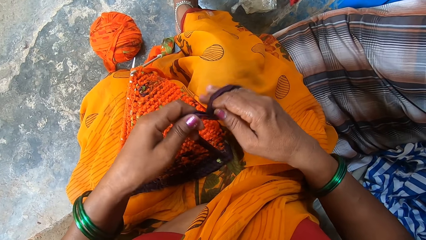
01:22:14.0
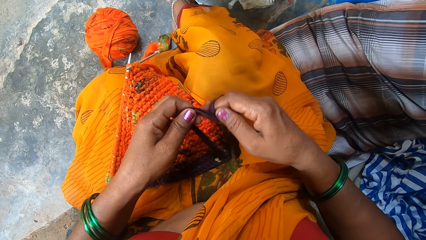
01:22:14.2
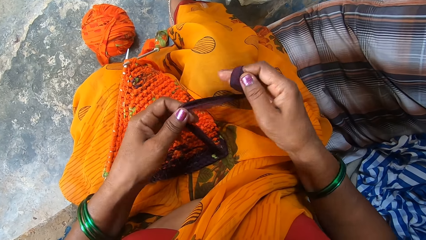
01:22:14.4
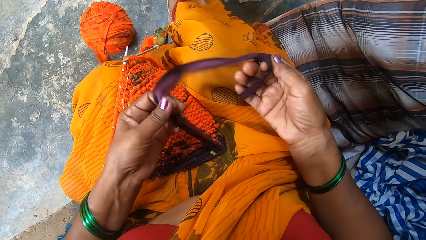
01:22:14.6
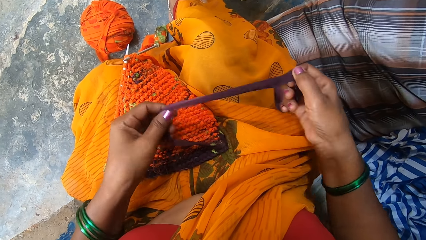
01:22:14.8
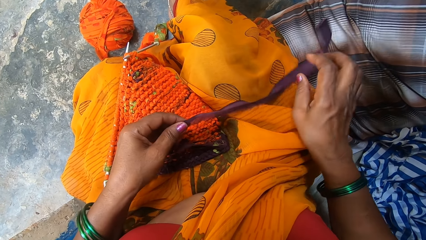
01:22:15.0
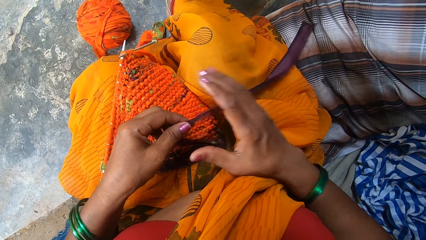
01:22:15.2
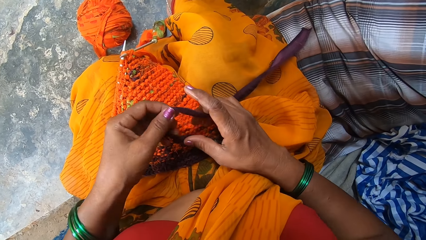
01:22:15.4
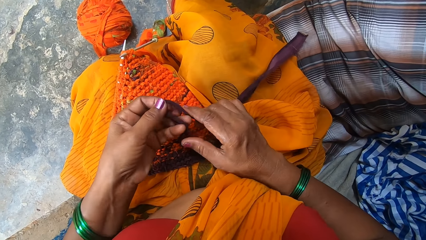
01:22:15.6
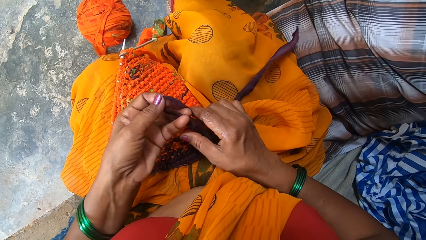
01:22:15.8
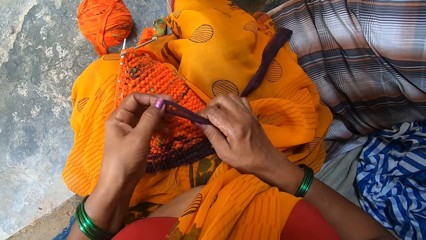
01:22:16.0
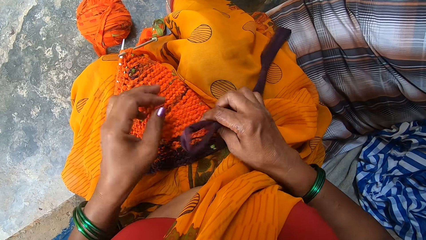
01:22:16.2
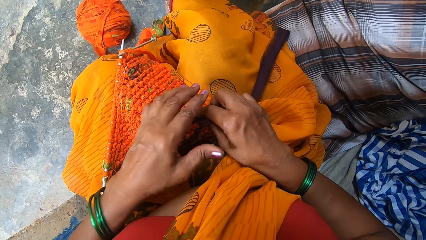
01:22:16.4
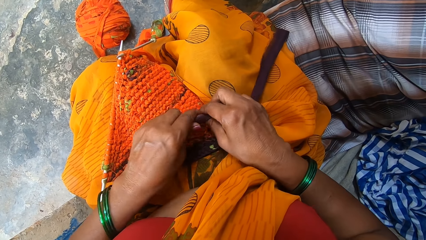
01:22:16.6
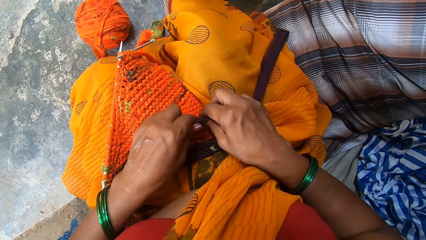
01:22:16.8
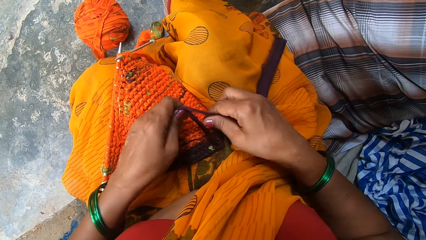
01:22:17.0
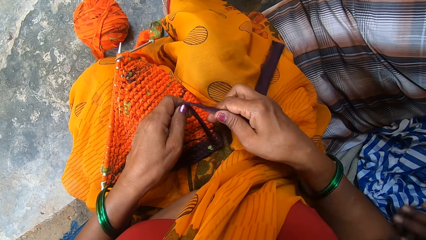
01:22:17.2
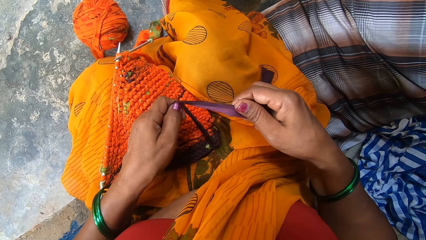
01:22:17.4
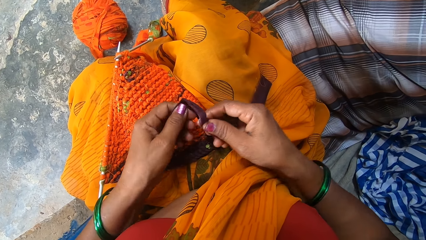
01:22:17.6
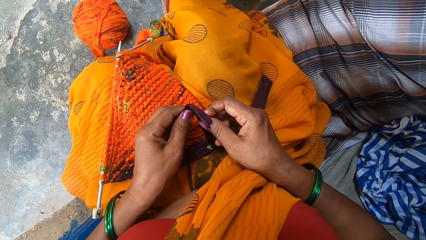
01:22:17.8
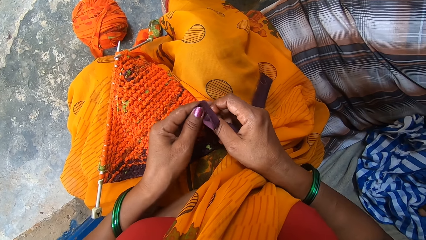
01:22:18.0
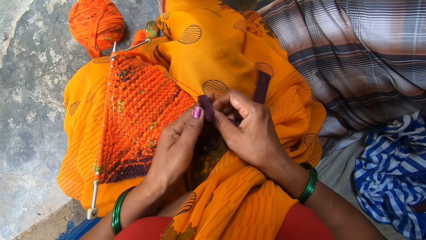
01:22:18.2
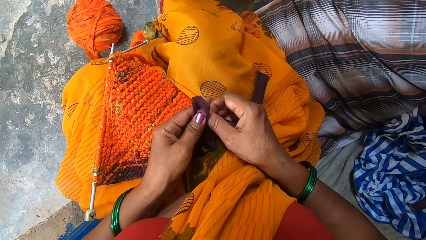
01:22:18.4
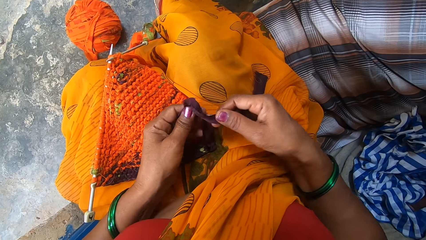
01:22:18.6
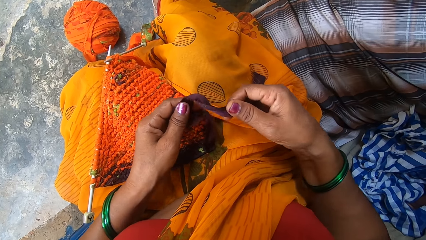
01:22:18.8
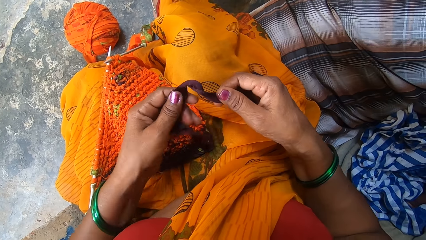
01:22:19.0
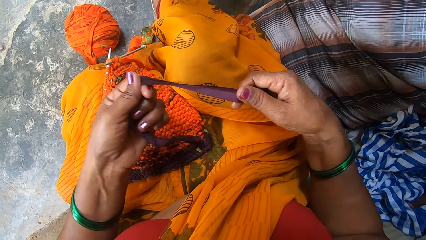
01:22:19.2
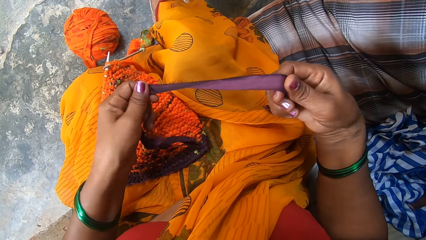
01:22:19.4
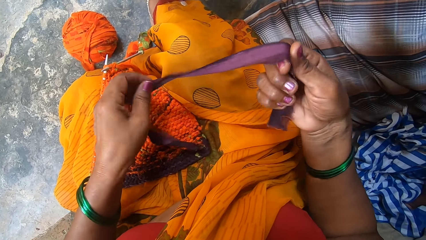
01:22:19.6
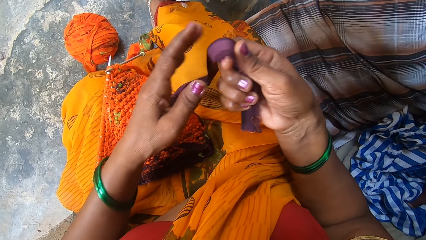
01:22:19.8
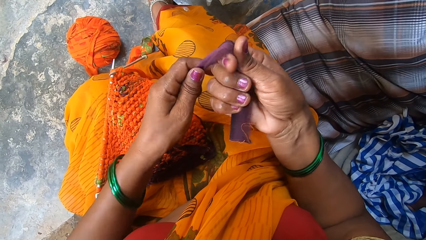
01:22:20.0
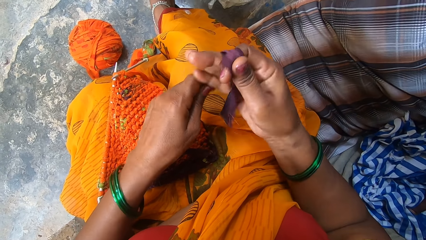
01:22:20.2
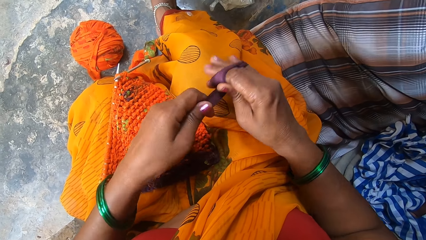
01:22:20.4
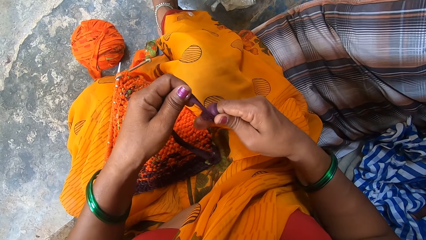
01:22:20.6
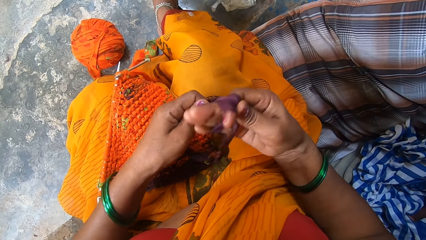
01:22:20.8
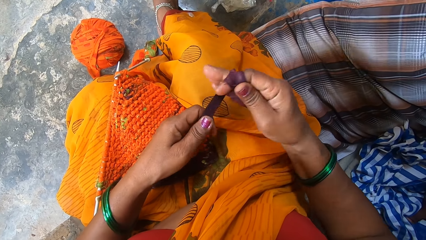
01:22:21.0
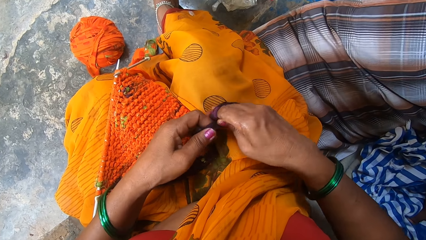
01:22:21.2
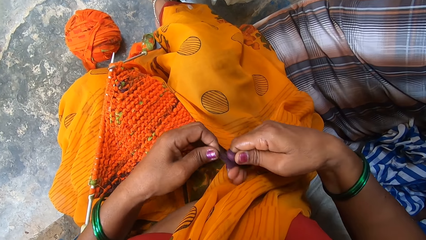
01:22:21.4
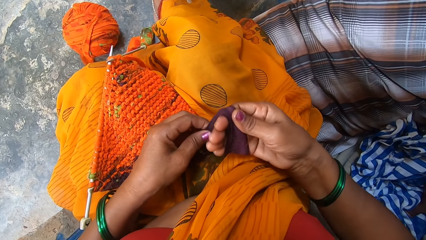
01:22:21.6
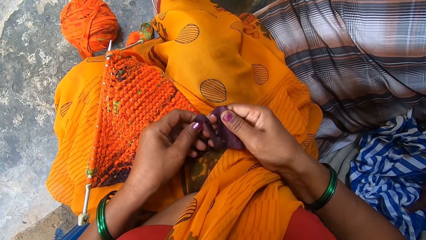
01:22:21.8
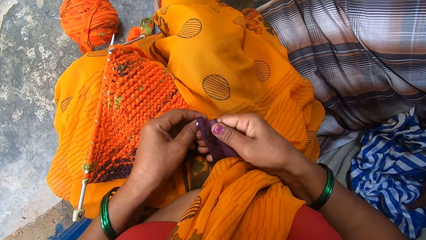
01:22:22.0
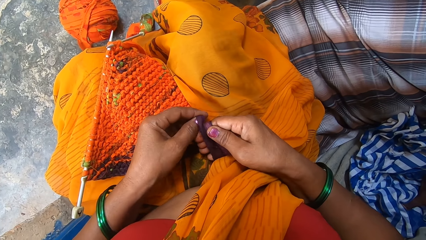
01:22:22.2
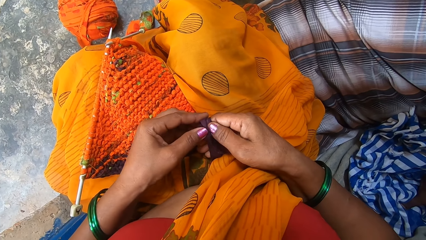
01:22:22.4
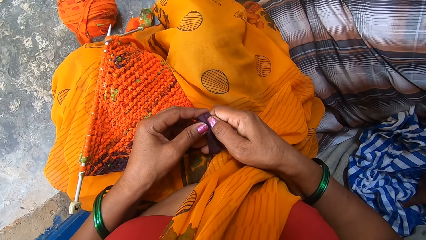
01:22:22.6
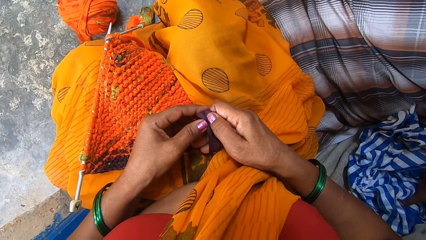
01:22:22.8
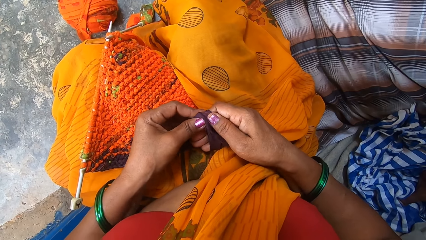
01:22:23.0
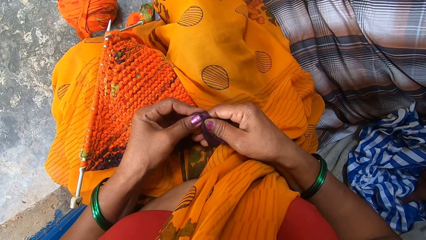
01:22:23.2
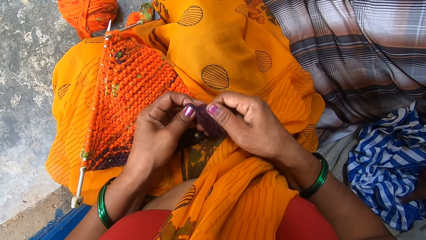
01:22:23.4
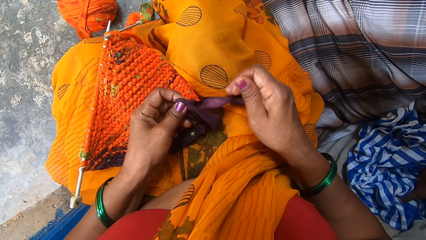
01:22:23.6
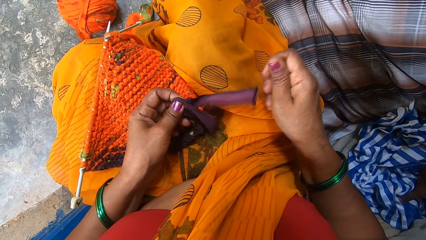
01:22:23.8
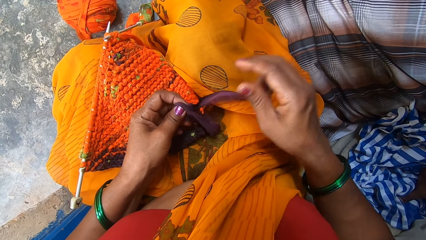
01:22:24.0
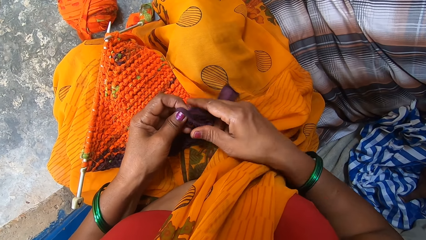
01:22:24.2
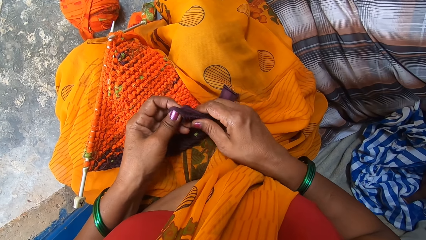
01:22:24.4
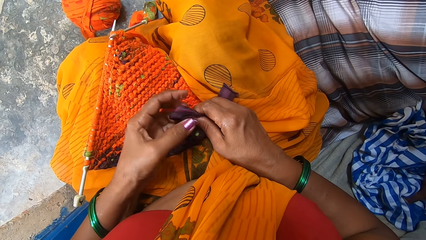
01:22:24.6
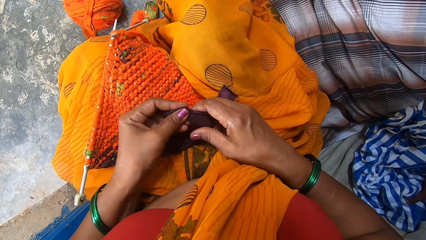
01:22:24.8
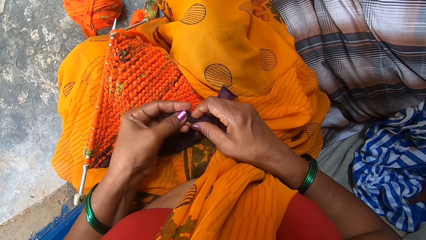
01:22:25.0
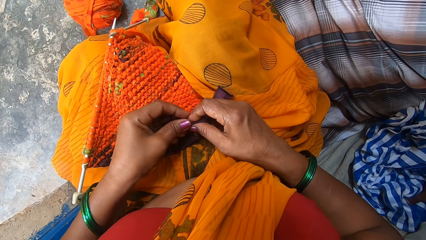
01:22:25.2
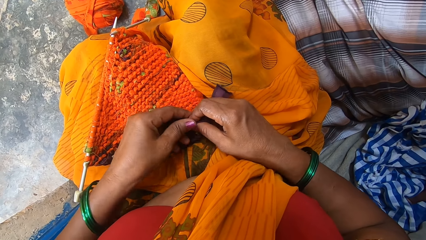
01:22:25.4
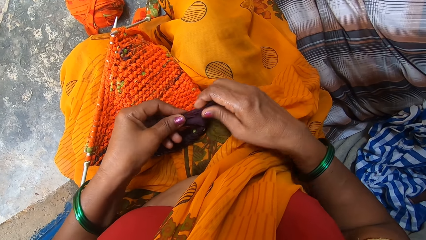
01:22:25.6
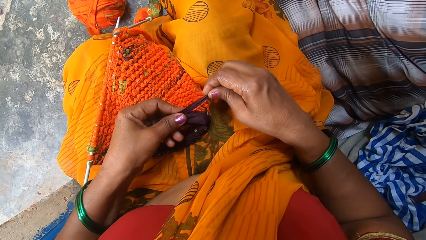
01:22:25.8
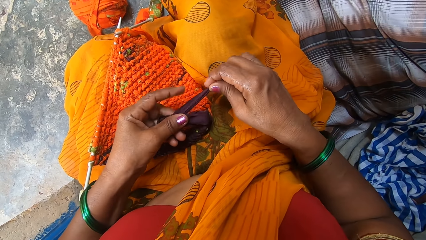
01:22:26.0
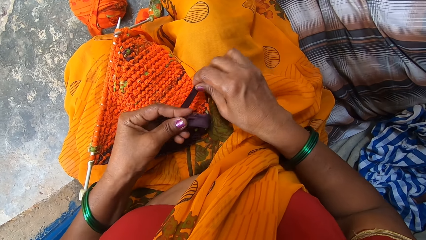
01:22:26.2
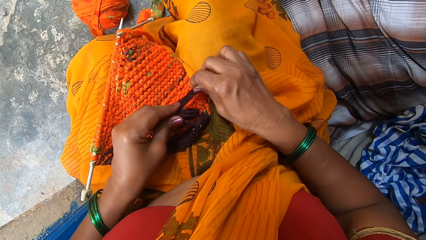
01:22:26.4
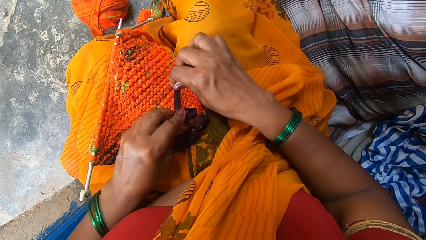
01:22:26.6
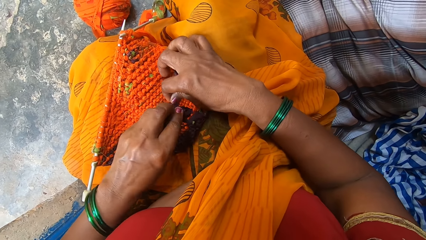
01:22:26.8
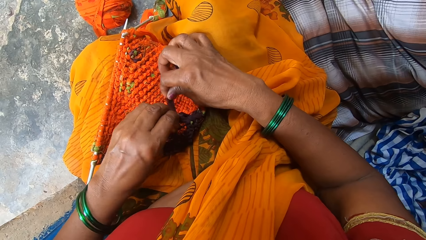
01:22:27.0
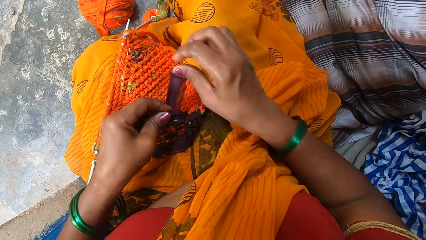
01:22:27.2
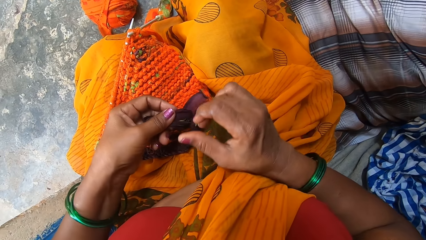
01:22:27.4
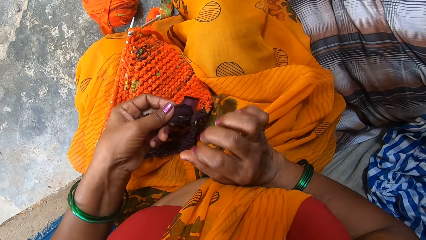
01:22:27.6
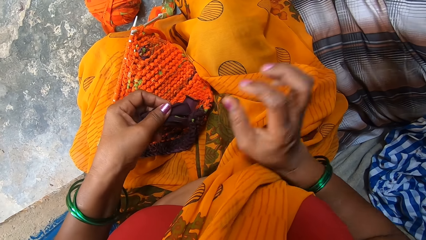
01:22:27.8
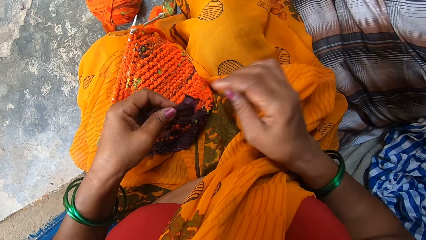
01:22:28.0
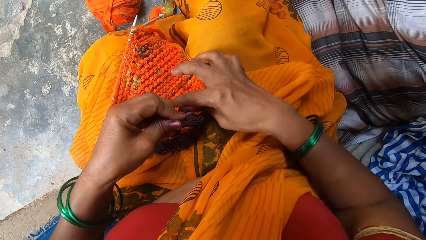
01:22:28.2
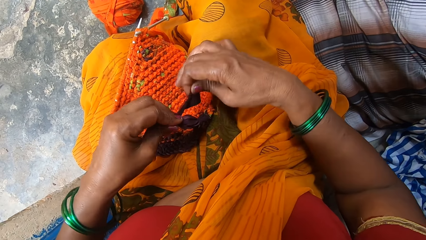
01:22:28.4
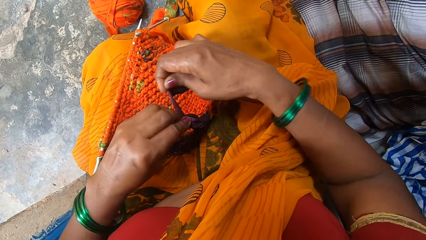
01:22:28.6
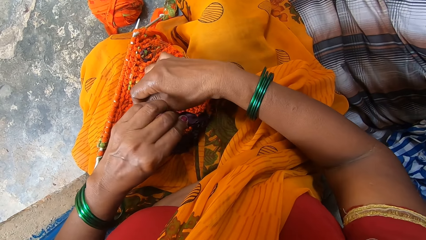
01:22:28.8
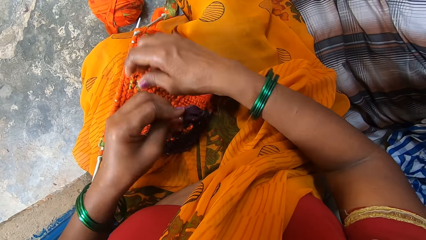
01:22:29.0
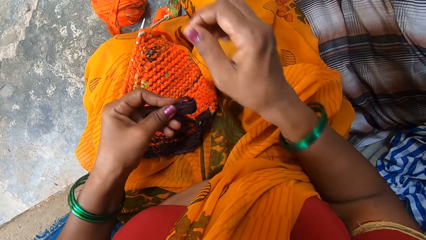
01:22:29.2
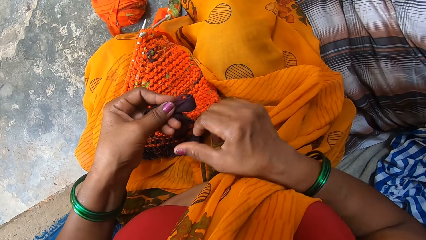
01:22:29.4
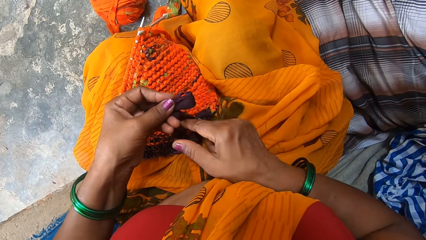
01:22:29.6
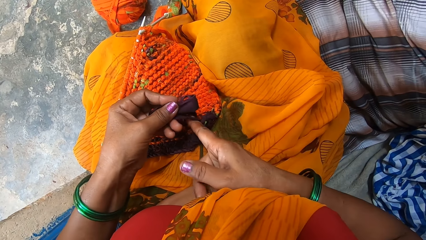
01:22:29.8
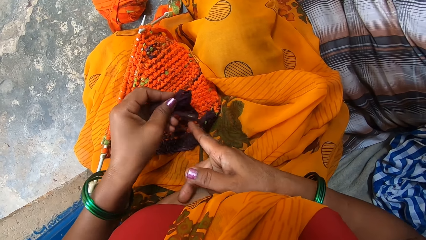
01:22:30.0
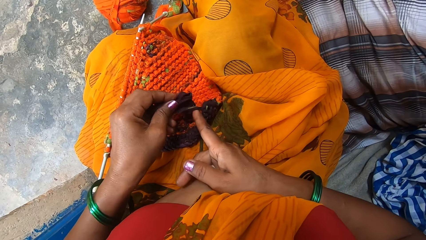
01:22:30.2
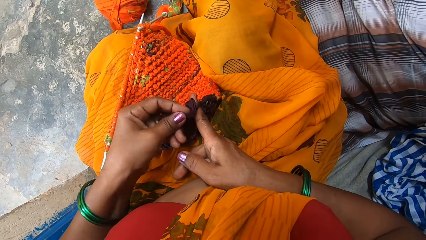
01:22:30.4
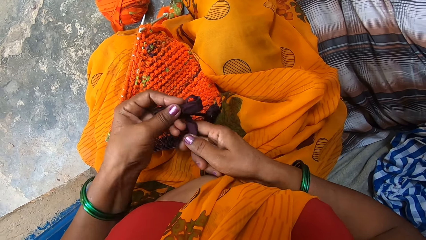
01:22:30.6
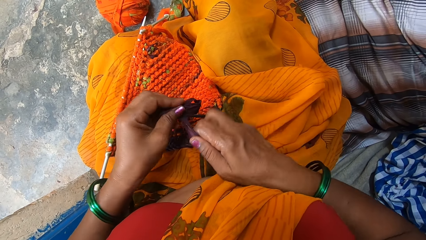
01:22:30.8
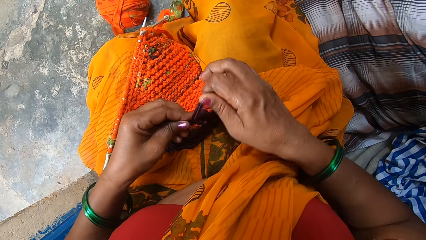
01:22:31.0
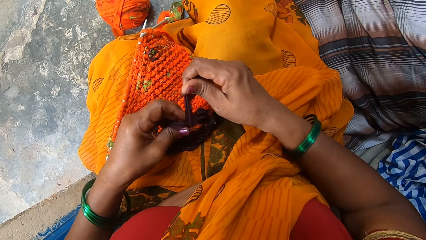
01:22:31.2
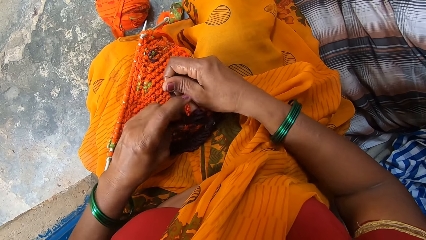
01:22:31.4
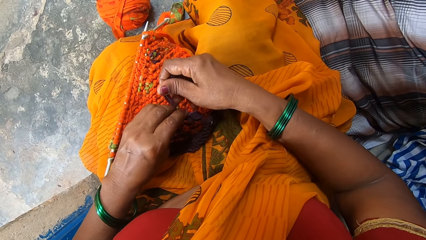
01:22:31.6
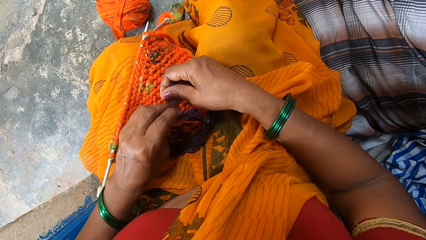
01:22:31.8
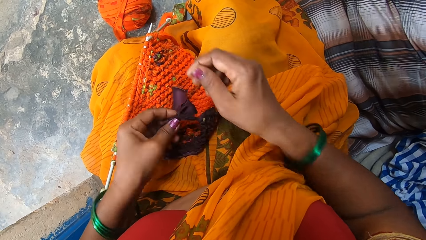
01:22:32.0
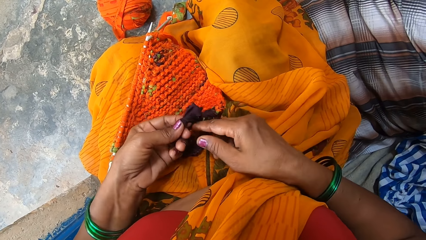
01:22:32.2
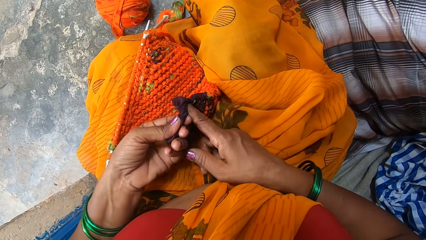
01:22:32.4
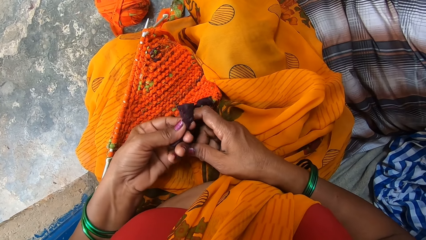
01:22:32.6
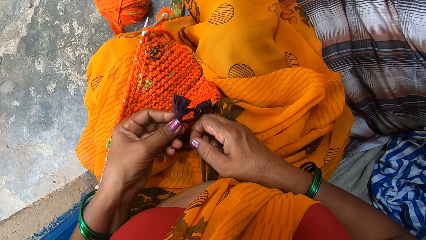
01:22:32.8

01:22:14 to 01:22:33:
The camera wearer rolls the yarn on her fingers. She ties the yarn.
